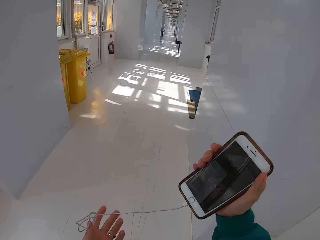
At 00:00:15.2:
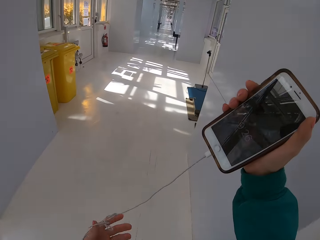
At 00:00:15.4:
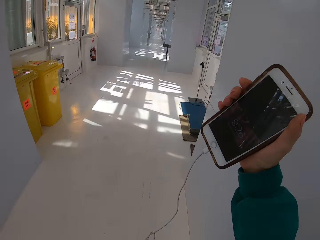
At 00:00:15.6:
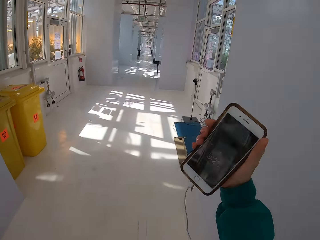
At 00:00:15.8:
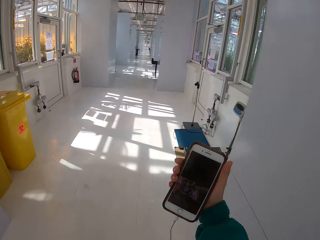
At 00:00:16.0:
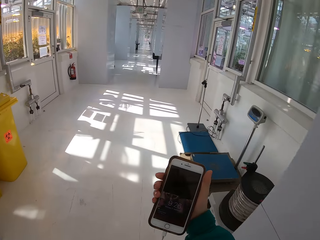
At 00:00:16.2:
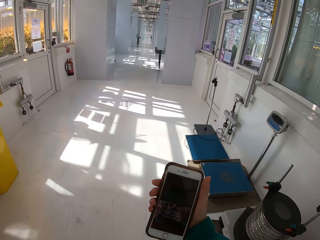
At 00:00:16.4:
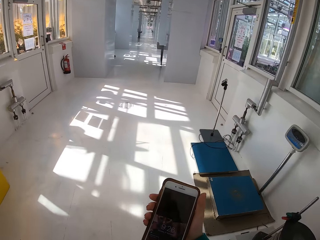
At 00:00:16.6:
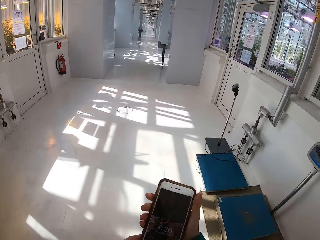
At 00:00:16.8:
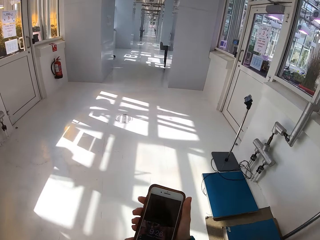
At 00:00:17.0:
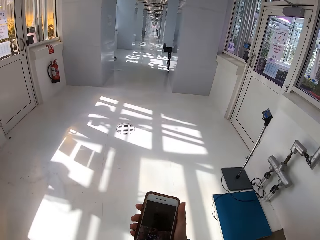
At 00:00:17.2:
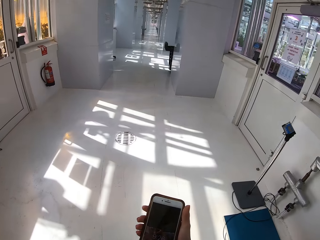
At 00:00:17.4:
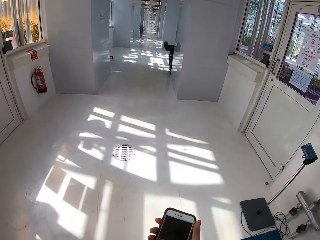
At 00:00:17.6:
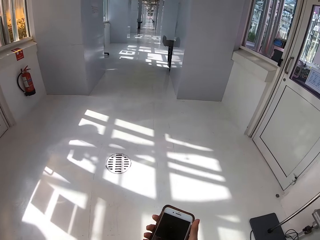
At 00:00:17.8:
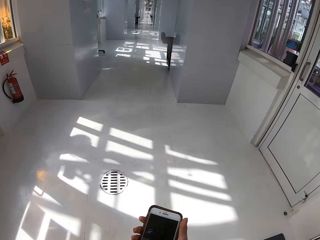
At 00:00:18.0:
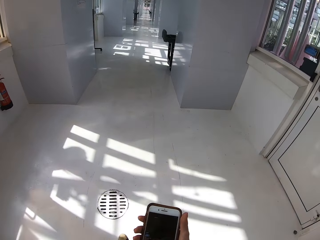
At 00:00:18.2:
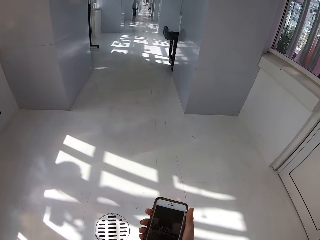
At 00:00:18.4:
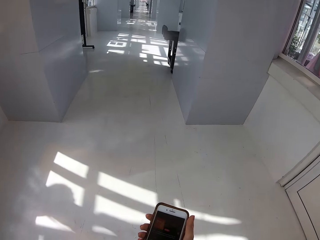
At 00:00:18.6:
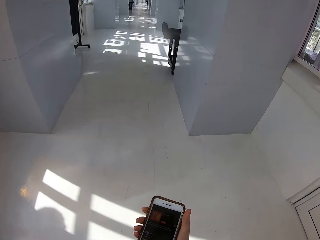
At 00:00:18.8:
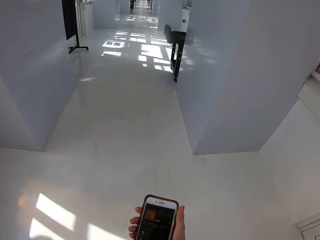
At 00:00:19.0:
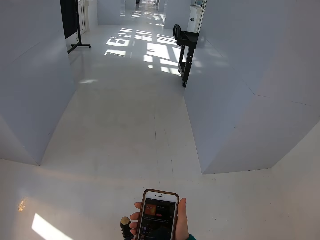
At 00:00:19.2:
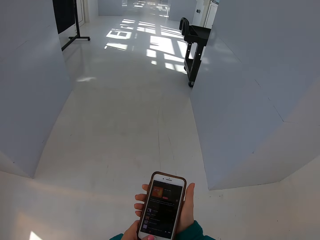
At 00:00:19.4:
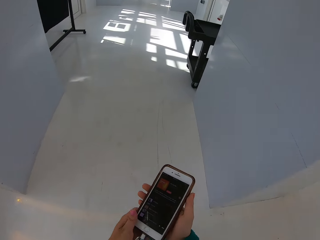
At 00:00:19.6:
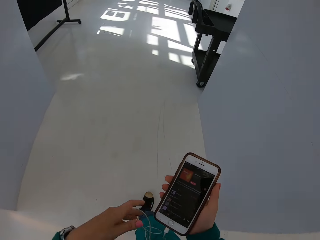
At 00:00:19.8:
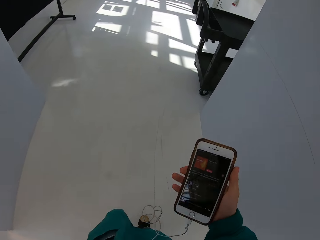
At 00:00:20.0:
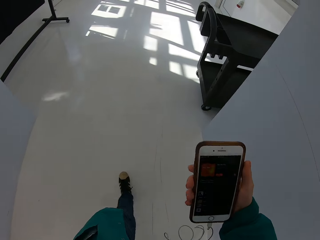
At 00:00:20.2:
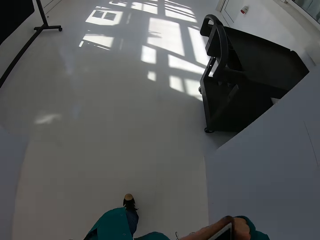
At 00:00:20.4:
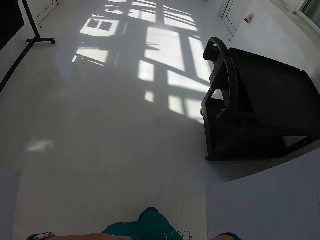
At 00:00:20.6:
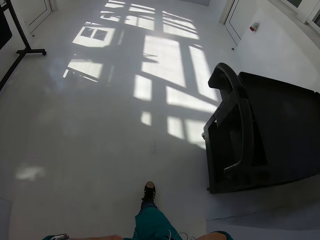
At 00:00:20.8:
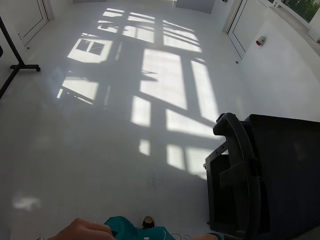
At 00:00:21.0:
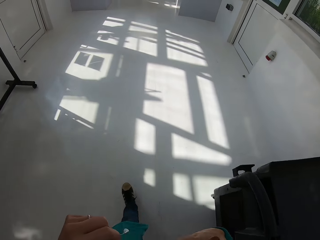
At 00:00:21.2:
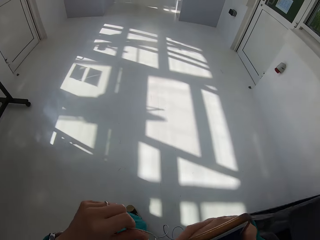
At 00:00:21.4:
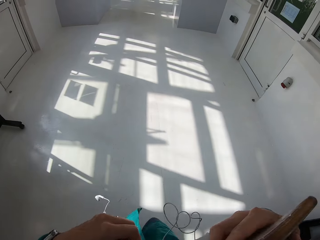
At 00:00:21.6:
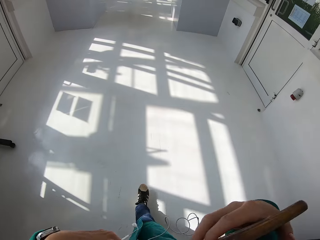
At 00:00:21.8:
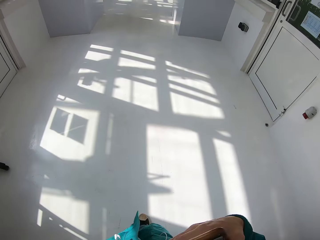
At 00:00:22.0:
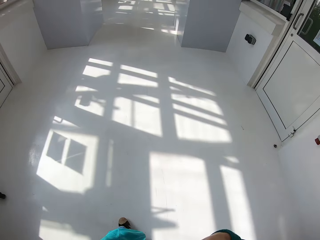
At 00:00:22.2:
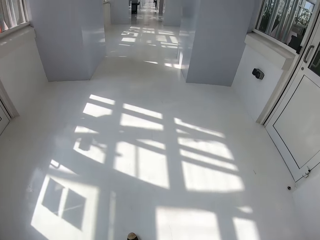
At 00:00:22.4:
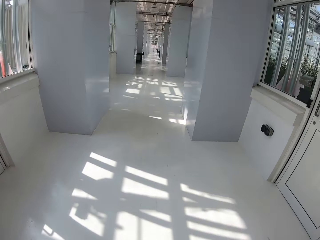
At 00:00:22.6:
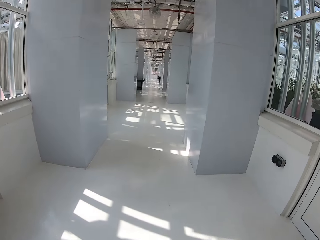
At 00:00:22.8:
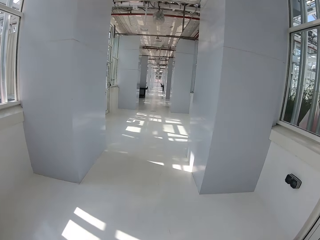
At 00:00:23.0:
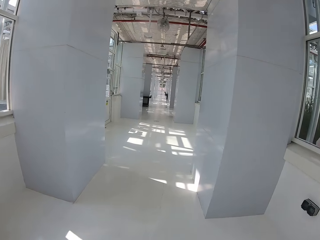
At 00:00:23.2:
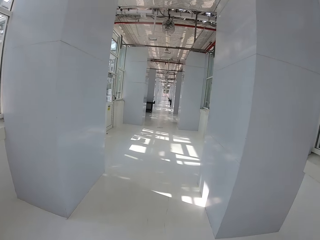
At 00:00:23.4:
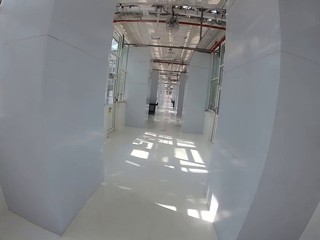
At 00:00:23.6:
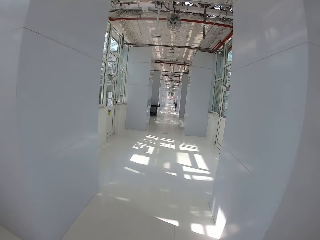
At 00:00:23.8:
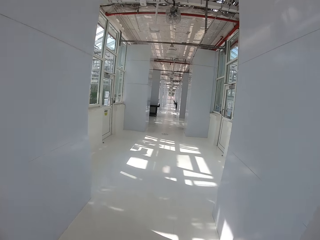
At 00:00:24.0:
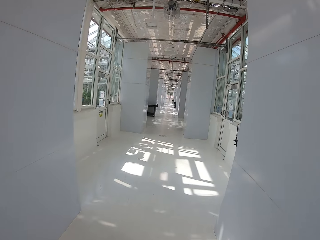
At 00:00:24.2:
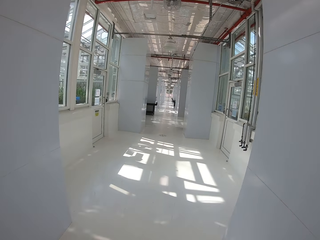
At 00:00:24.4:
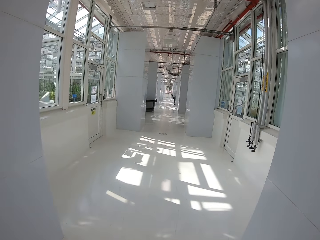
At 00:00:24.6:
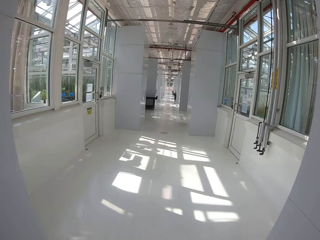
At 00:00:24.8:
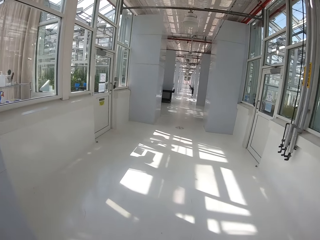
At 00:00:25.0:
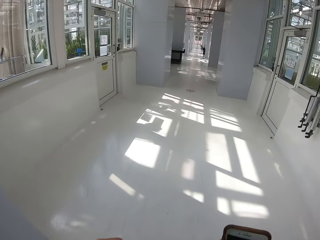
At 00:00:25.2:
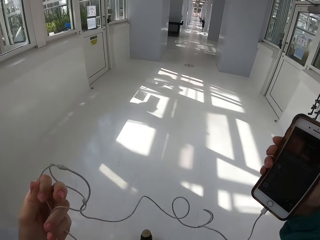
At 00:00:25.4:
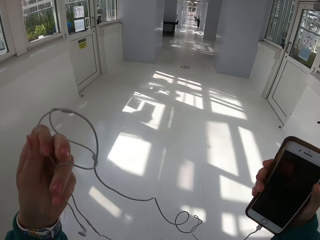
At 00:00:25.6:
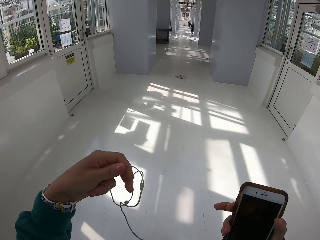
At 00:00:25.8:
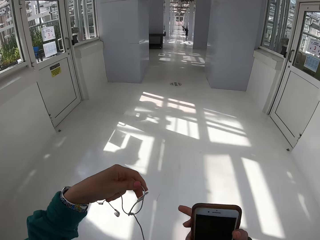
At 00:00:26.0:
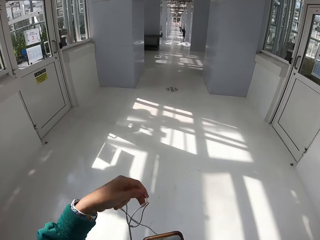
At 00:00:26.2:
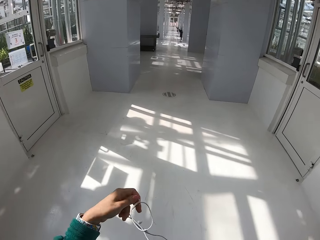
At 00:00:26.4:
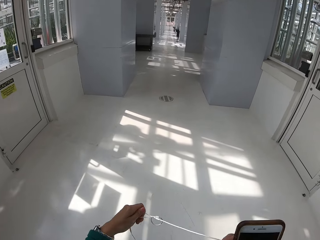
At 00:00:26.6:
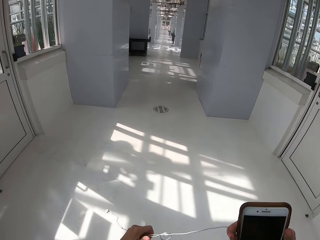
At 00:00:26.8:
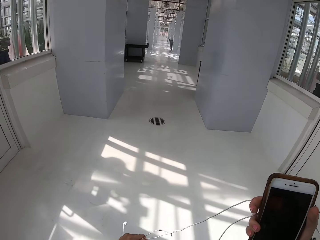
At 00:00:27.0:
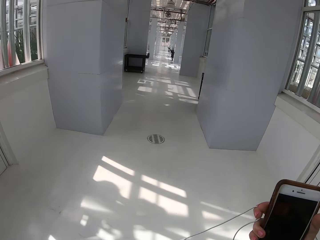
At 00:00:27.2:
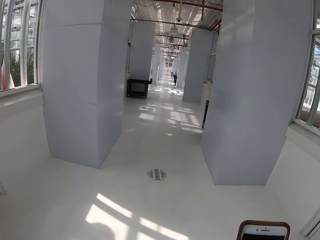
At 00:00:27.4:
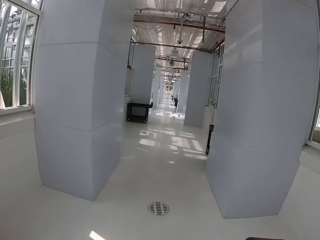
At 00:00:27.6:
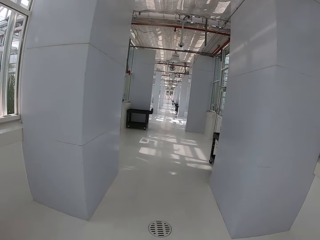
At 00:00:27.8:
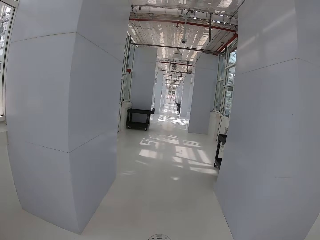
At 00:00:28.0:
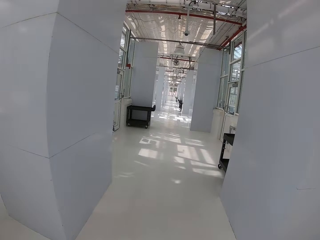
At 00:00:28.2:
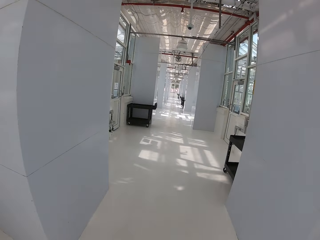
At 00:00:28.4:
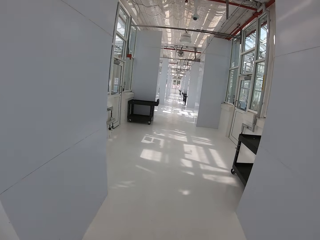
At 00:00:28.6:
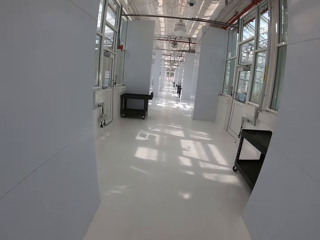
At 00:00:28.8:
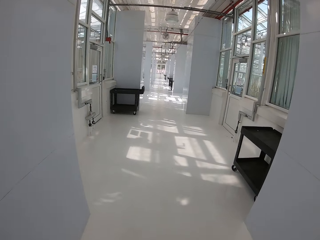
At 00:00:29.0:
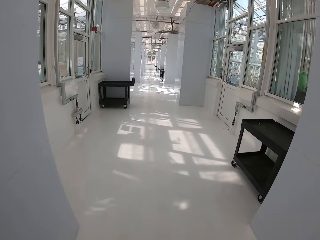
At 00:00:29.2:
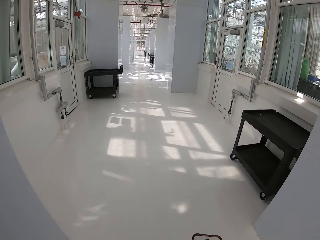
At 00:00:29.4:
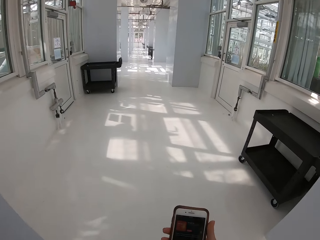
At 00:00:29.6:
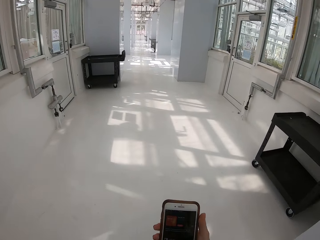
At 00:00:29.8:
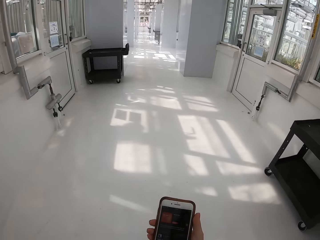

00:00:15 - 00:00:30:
The camera wearer holds a phone. They adjust the earphones.

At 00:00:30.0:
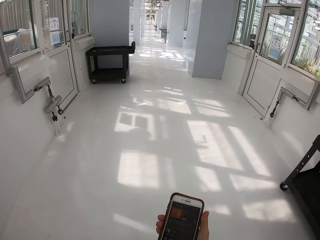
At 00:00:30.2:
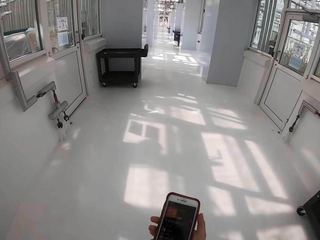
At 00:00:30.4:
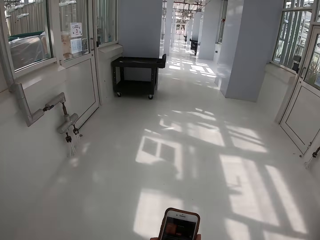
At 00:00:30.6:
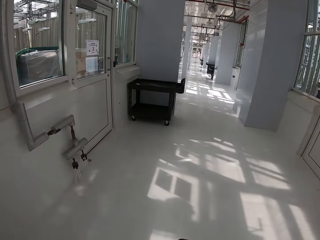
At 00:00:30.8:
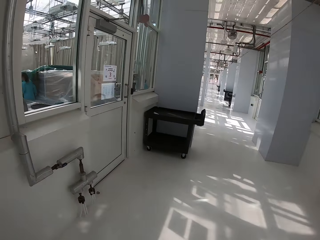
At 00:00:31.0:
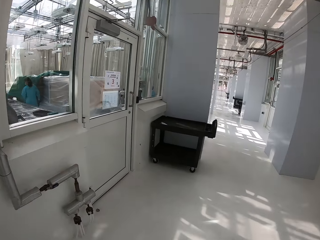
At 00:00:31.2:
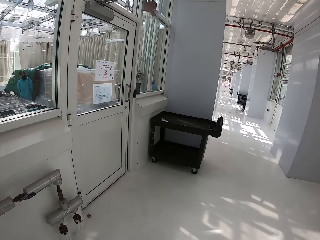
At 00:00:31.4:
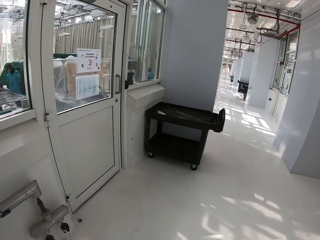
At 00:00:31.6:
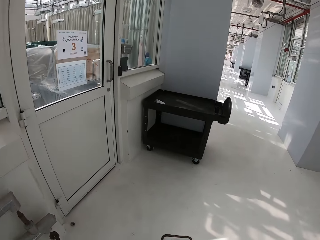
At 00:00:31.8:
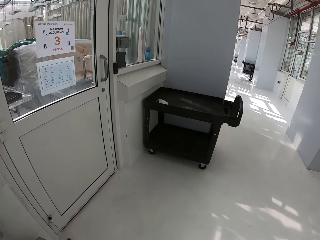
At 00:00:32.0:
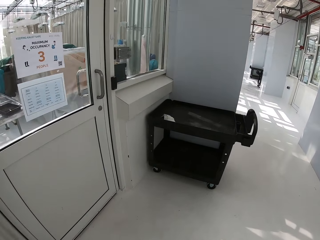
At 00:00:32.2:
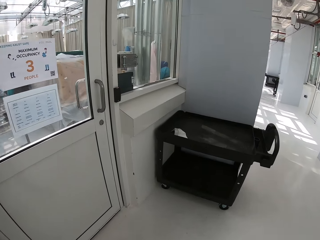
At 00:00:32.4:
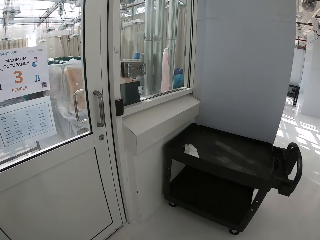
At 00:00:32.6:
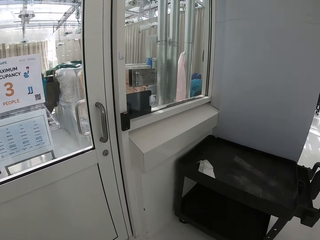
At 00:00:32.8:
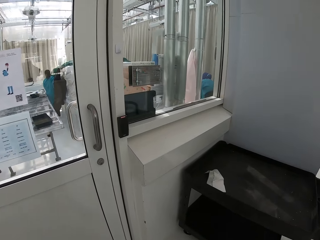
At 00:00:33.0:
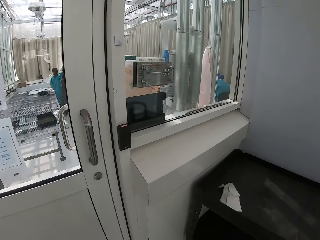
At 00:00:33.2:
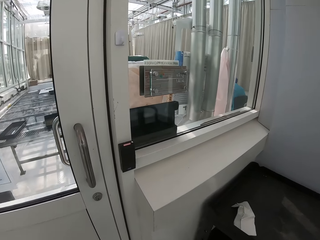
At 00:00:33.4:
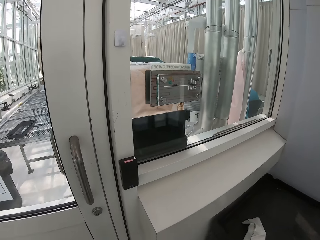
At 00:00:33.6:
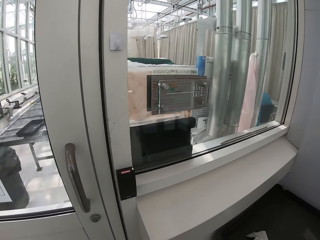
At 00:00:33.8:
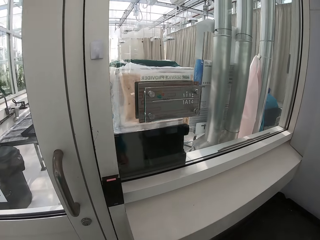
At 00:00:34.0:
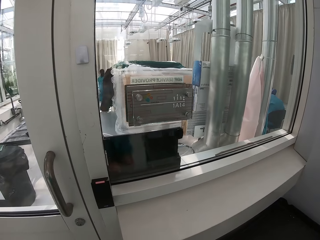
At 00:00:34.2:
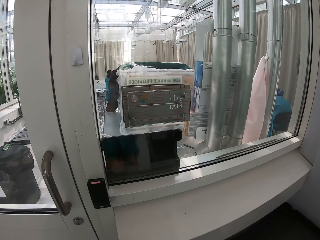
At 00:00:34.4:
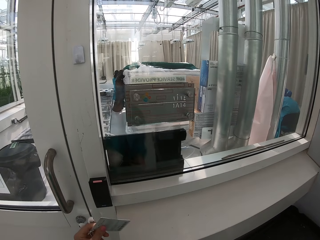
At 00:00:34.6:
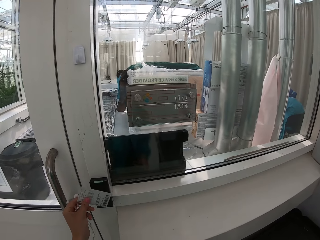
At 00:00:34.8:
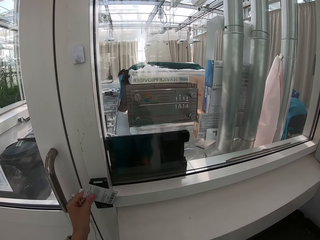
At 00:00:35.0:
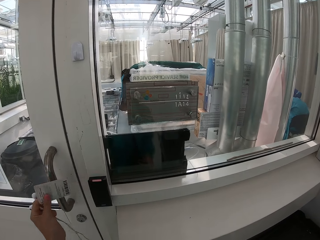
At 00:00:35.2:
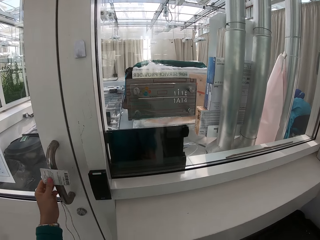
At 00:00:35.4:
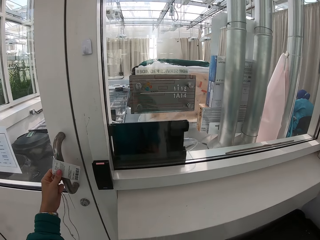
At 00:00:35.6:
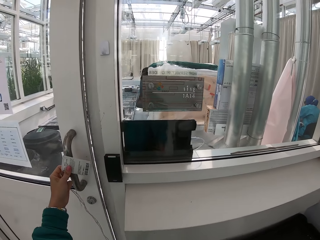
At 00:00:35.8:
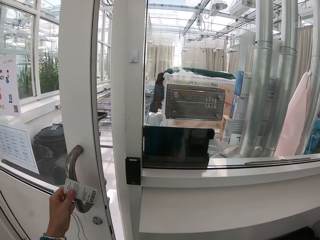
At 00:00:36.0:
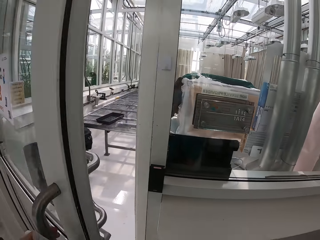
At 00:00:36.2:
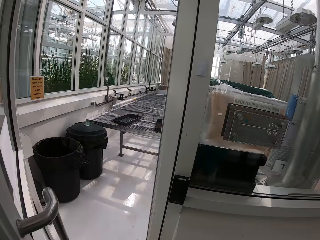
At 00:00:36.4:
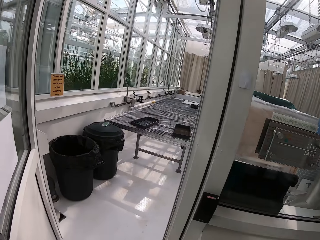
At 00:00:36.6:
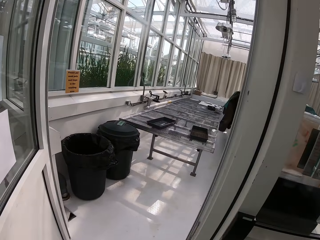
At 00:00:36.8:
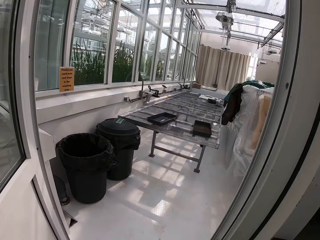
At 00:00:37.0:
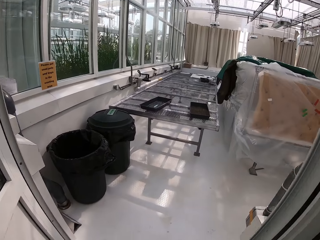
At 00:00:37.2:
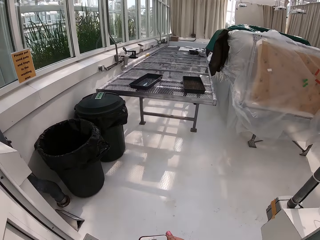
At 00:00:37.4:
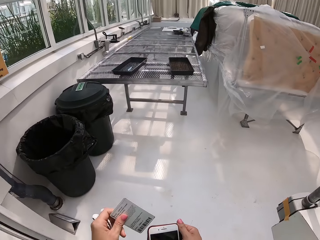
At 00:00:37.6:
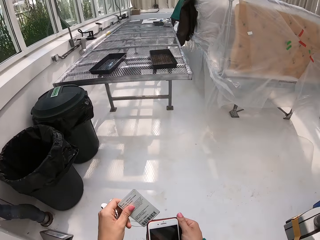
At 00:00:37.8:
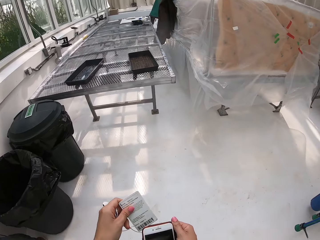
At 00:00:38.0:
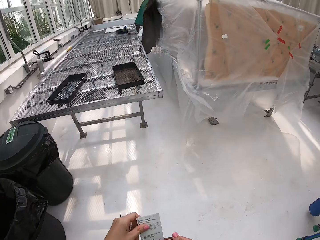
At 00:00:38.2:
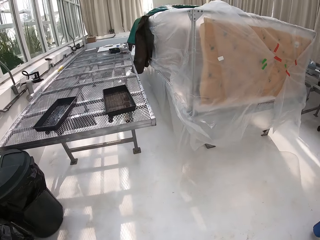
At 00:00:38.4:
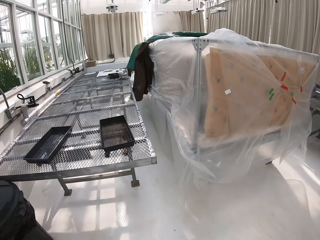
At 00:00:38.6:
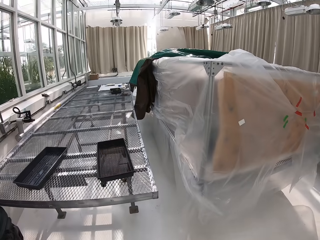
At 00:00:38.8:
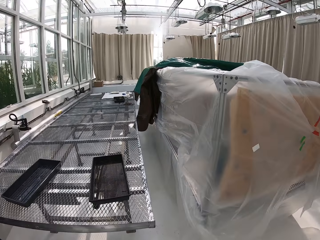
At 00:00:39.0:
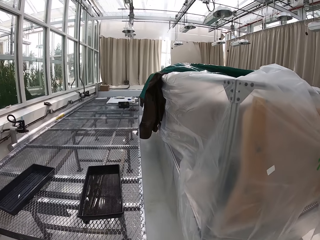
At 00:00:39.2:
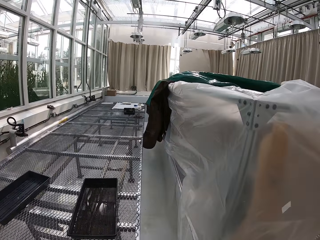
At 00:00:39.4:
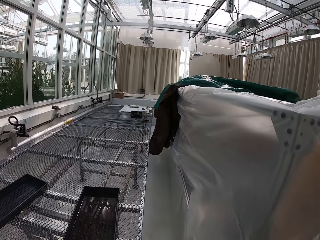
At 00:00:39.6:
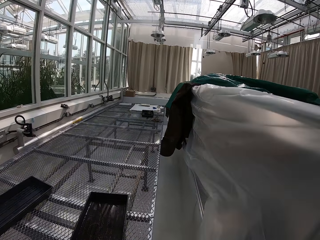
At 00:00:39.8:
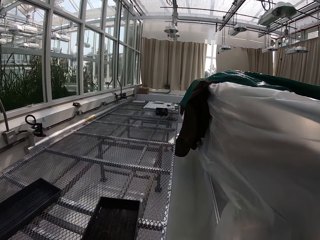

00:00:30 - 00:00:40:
The camera wearer swipes the card. They open a door with the key card. They walk into a laboratory.
